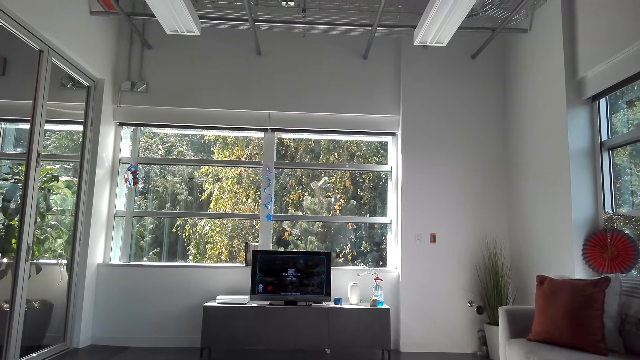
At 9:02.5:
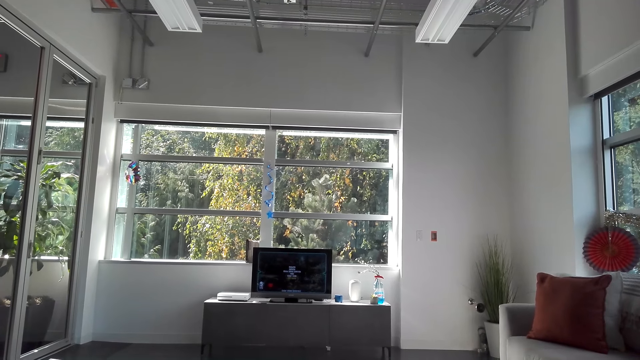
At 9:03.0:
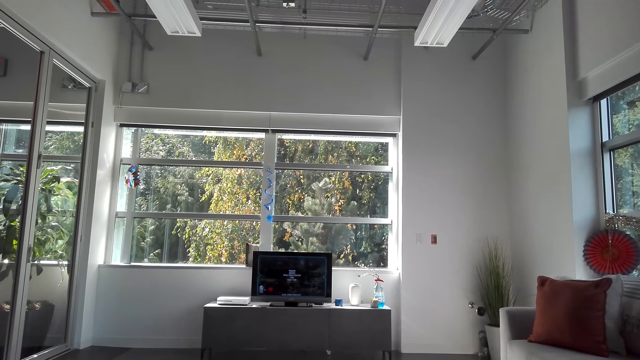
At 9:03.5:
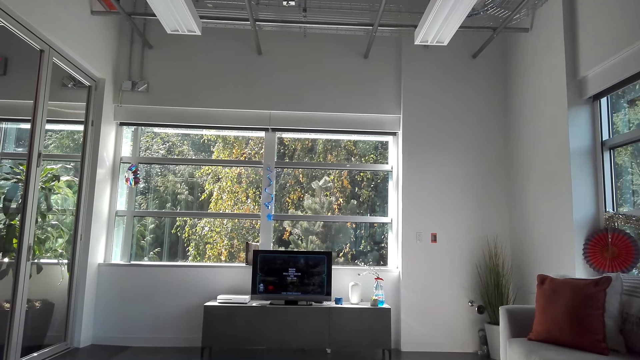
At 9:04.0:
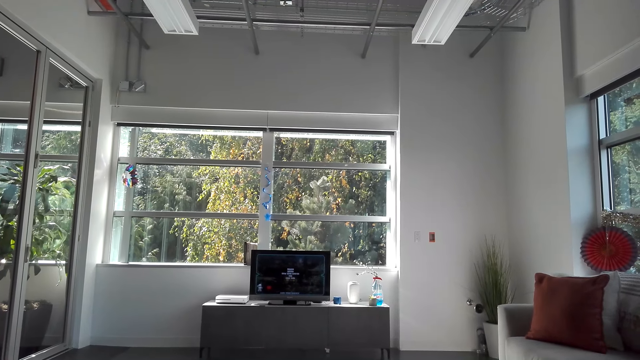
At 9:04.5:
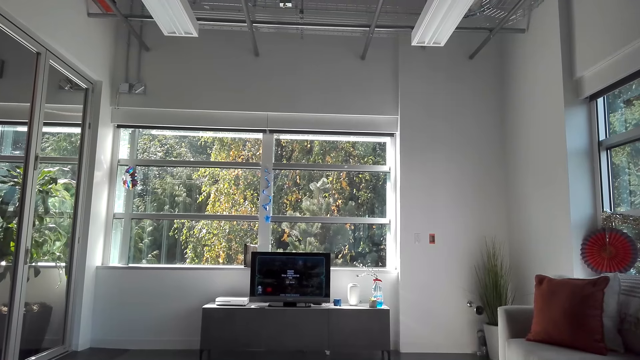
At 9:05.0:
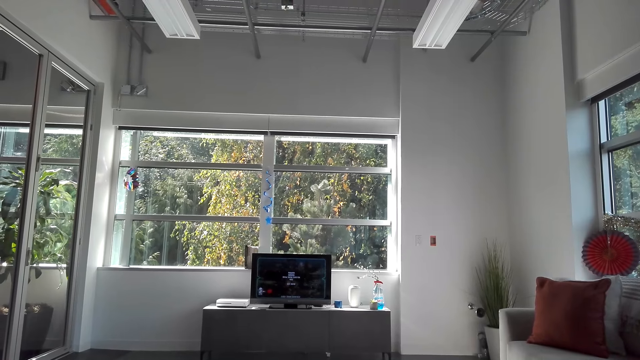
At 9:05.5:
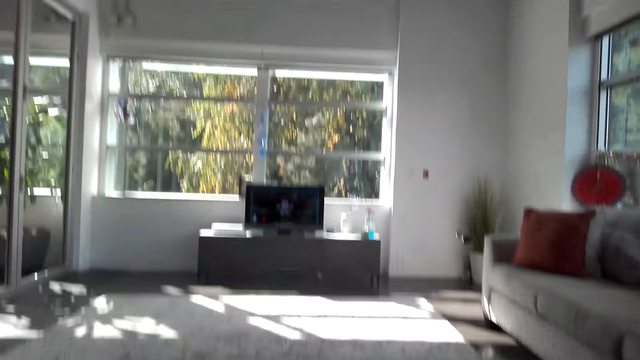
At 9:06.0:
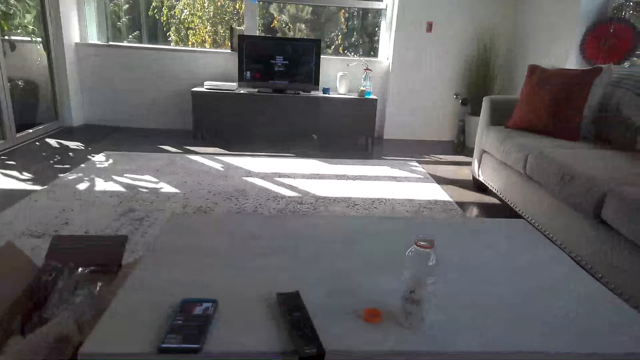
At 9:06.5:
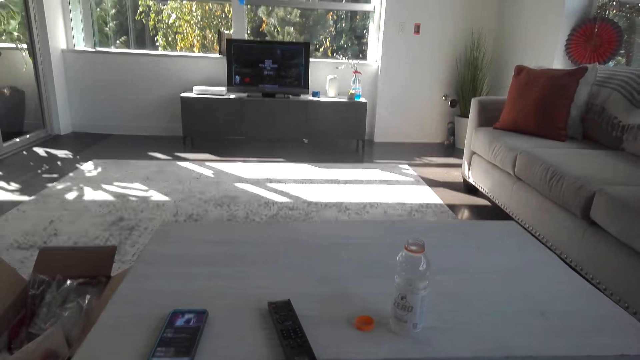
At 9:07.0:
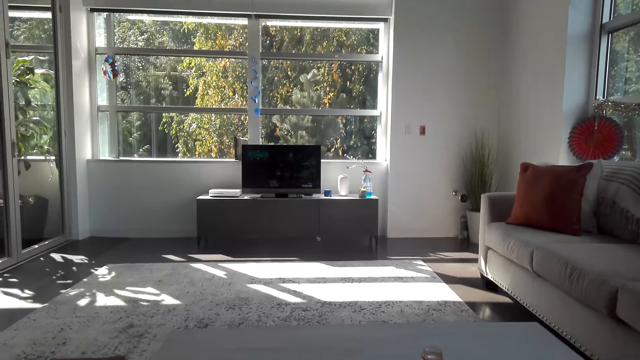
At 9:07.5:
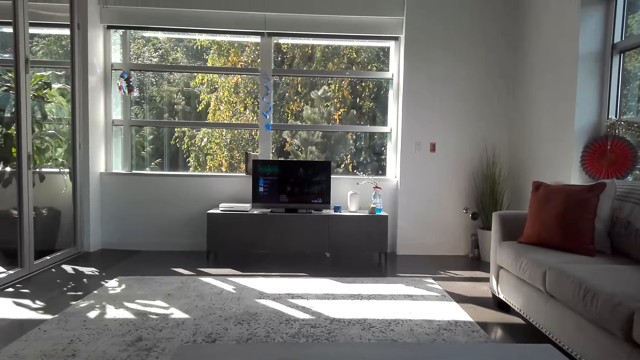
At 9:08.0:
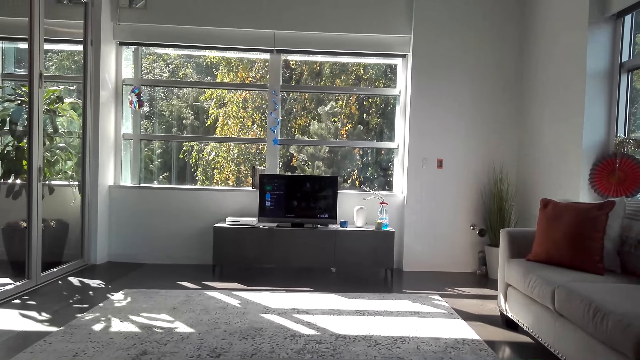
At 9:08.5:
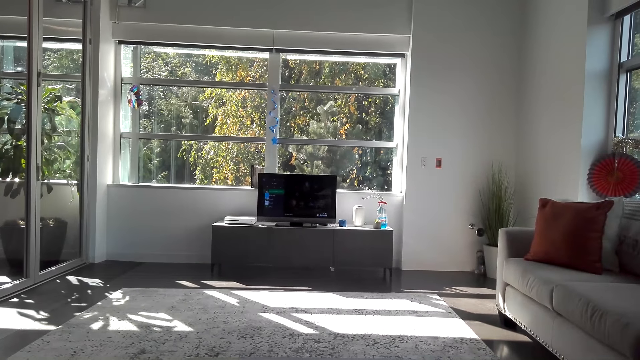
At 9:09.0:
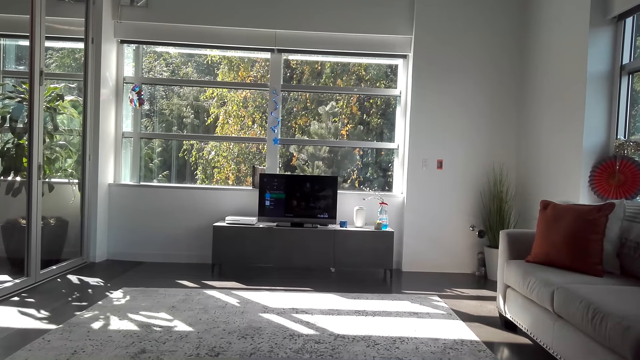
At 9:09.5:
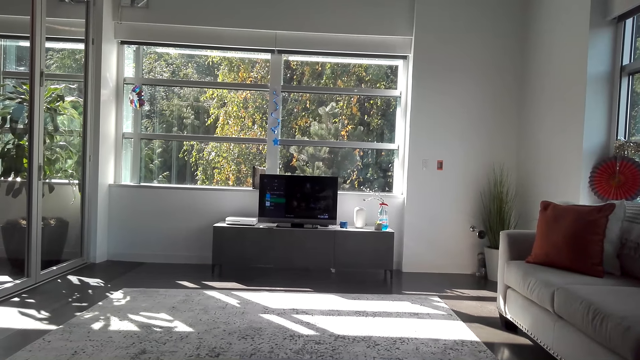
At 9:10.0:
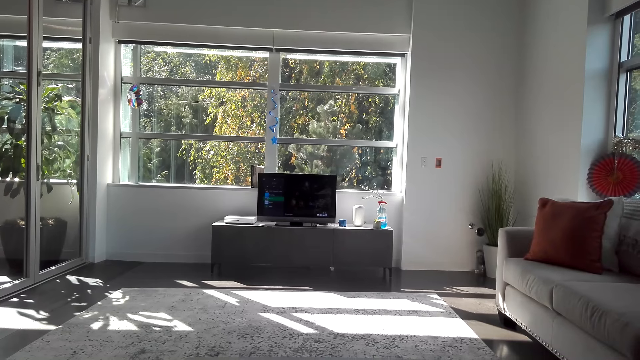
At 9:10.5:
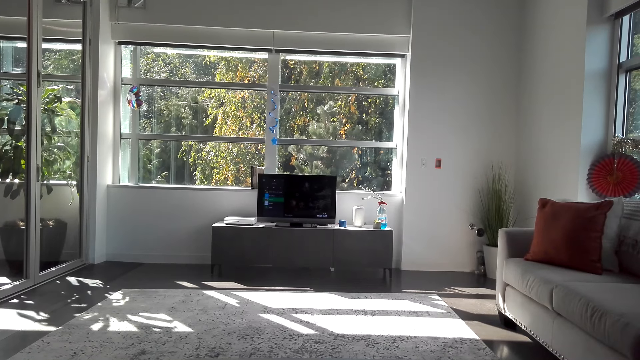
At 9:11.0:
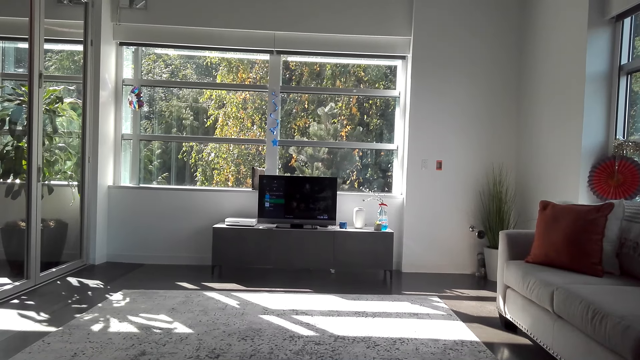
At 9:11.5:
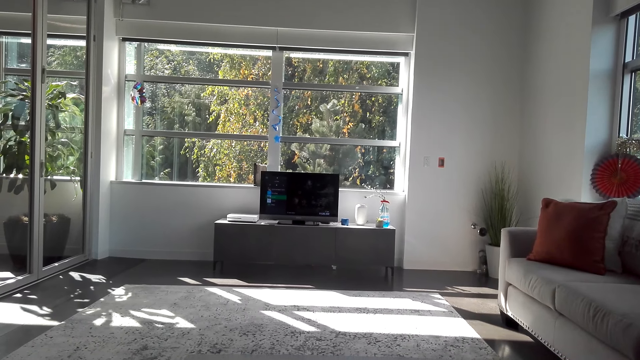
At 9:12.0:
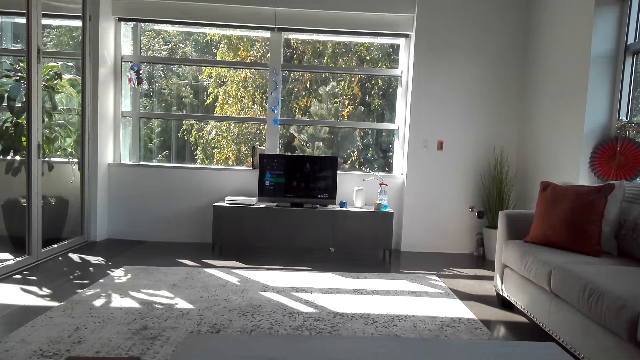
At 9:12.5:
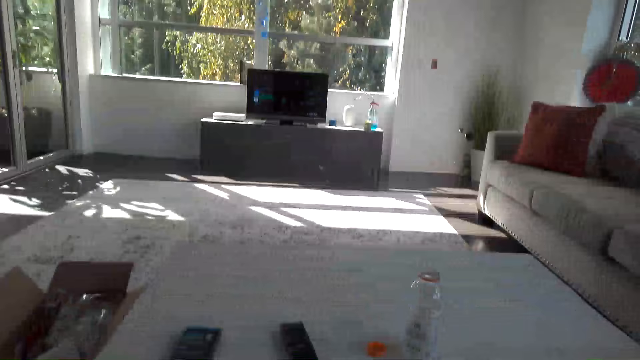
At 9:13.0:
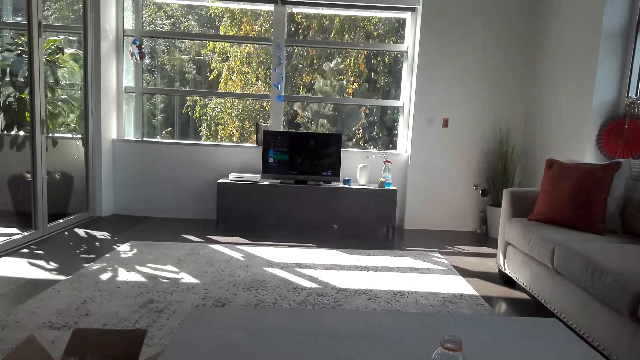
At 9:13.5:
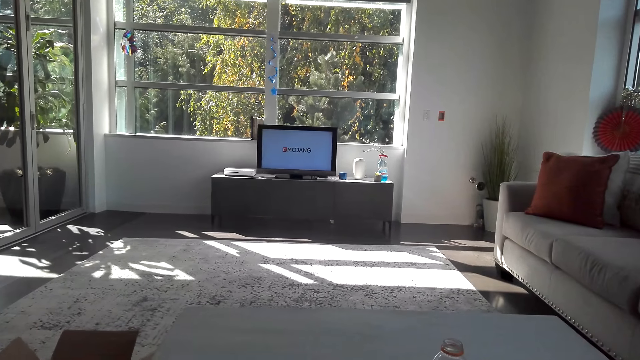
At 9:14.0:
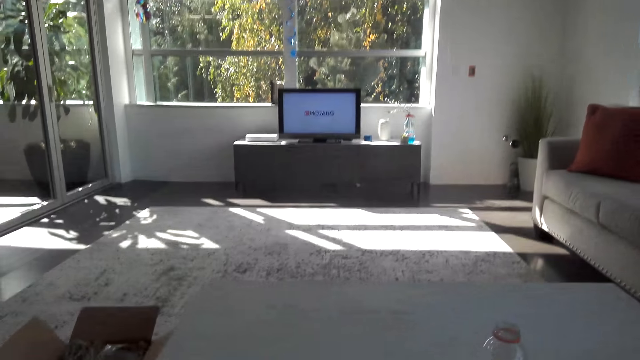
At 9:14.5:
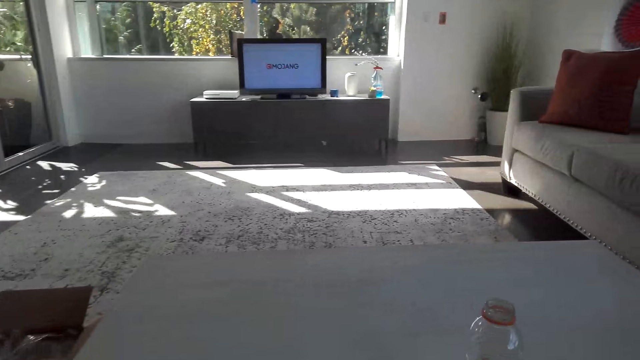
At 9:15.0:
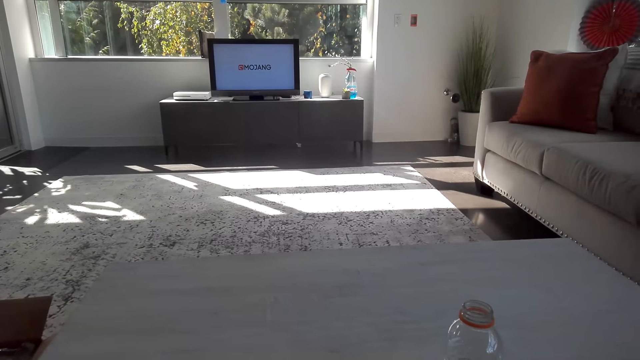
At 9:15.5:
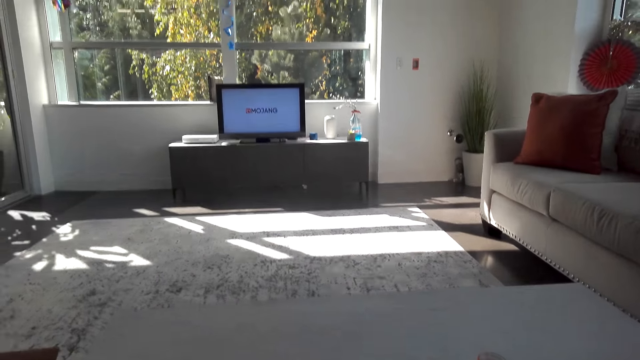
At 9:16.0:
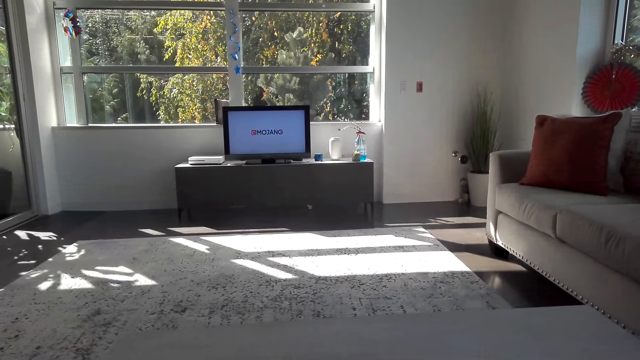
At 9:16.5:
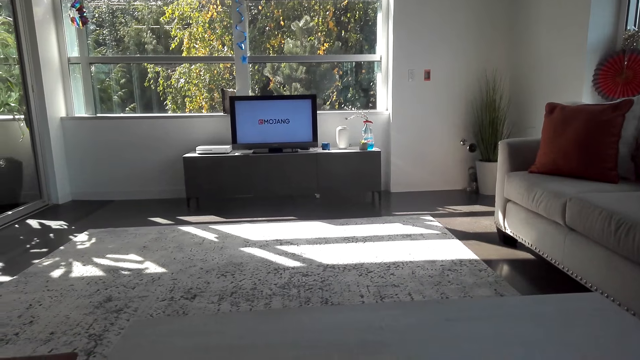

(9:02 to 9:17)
The camera wearer clicks the remote. They scroll the remote.

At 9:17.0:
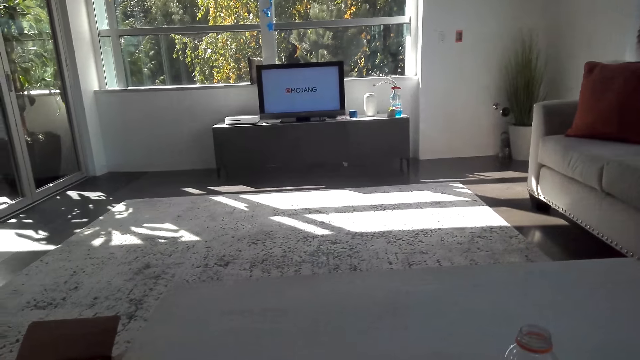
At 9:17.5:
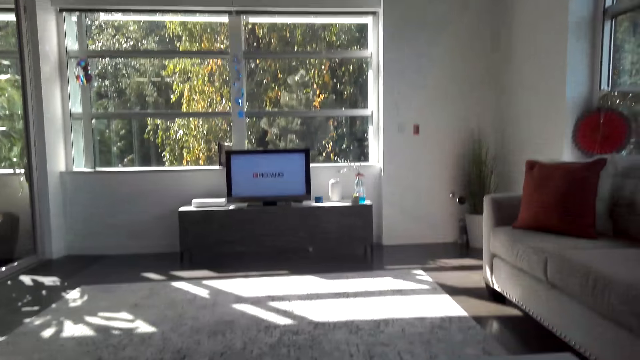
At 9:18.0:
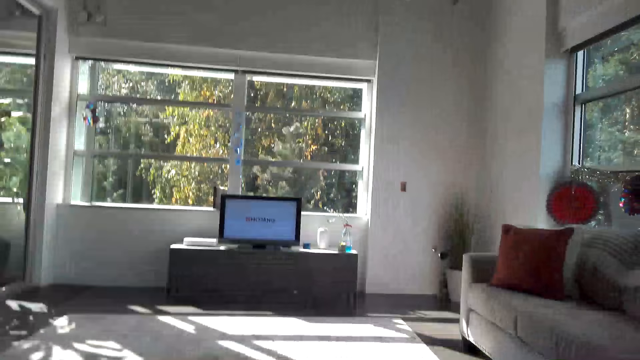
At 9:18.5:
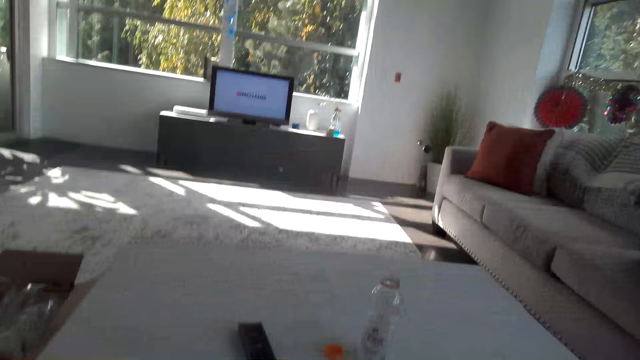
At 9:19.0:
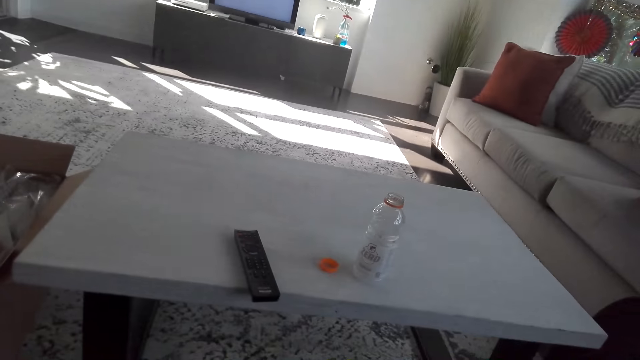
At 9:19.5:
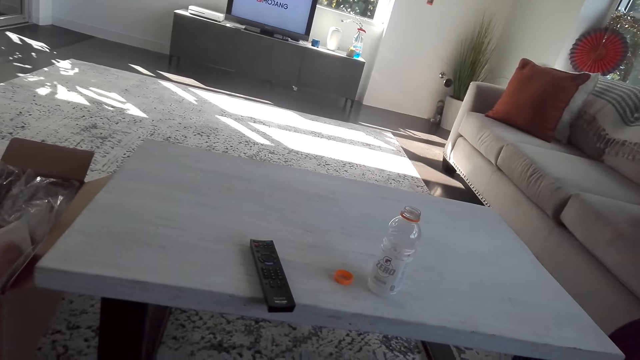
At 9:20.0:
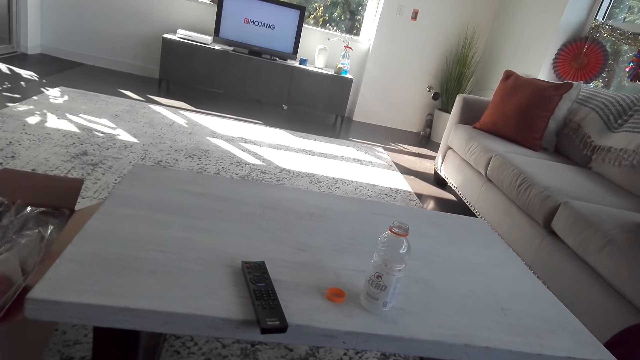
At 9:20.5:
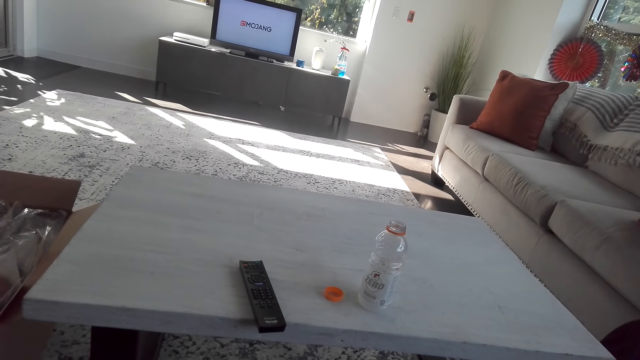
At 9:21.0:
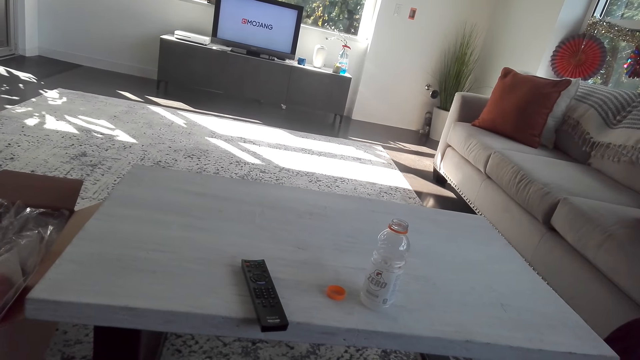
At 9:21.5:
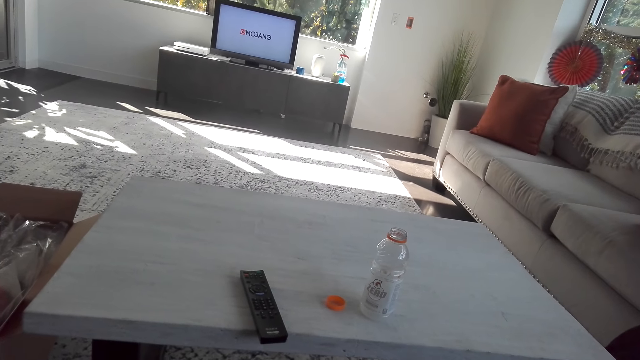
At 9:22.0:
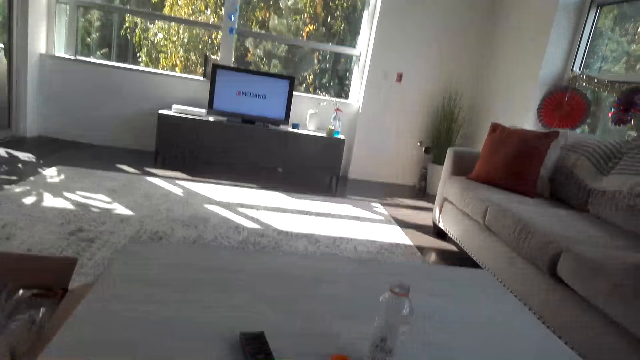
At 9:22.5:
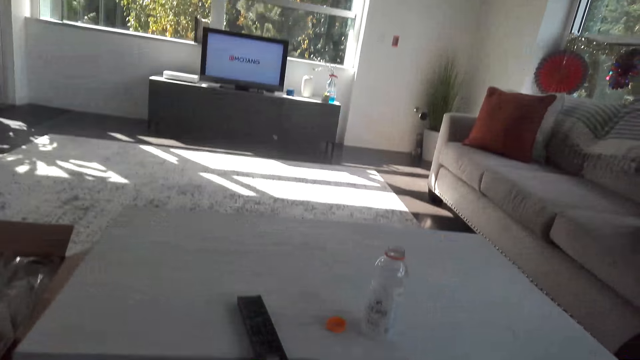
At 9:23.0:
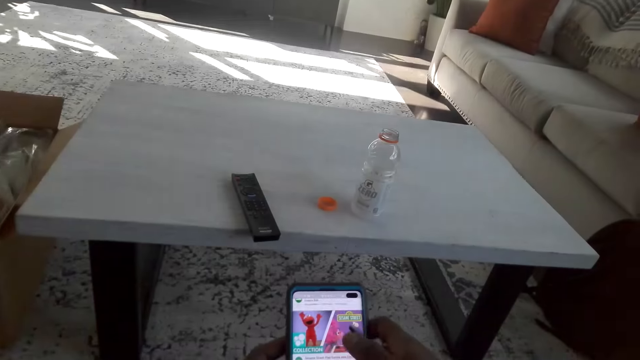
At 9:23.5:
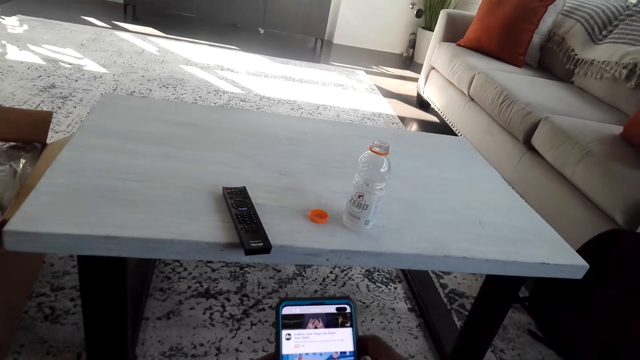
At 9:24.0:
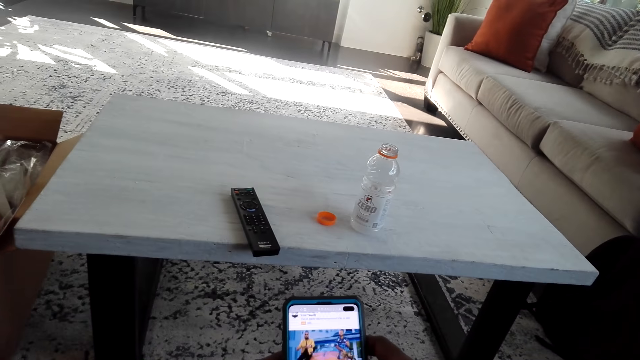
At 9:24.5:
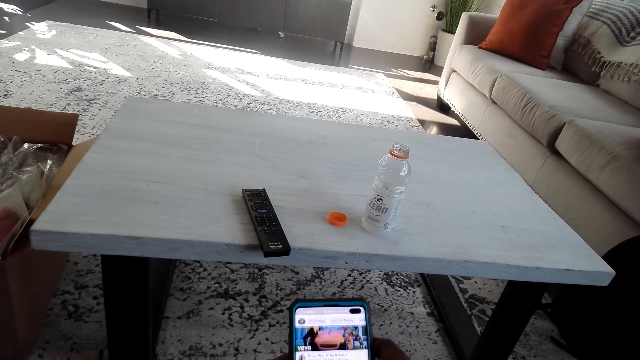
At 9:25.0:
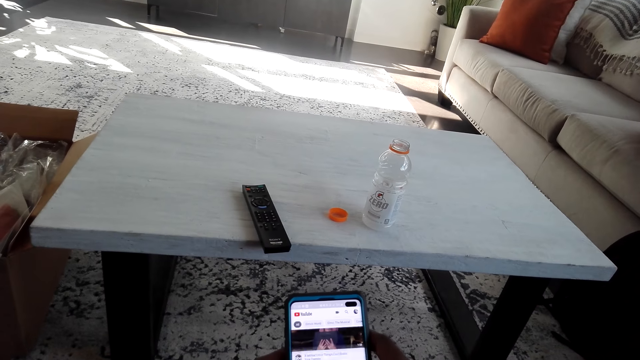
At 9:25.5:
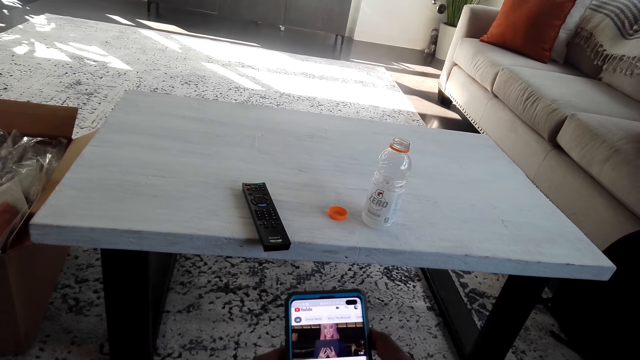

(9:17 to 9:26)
The camera wearer operates the phone. They scroll the phone.
